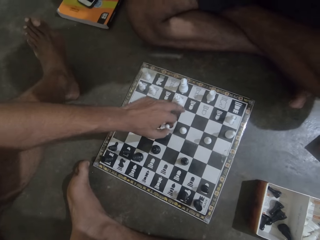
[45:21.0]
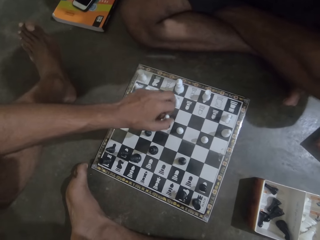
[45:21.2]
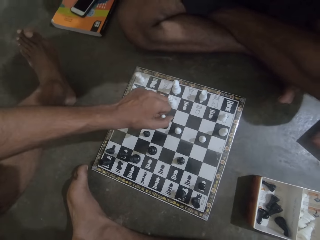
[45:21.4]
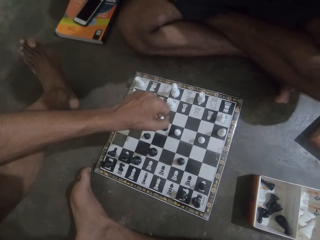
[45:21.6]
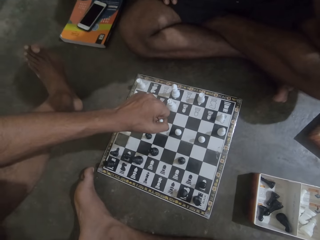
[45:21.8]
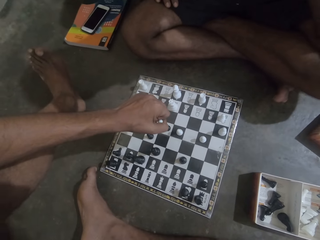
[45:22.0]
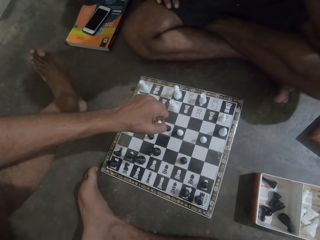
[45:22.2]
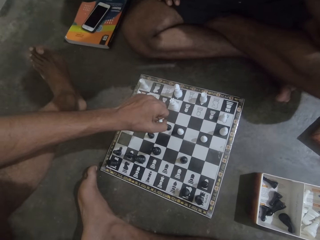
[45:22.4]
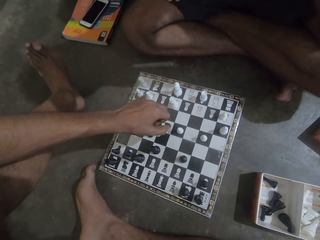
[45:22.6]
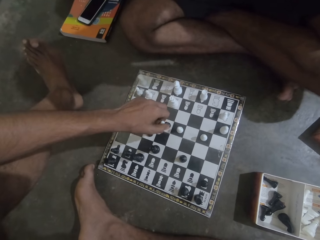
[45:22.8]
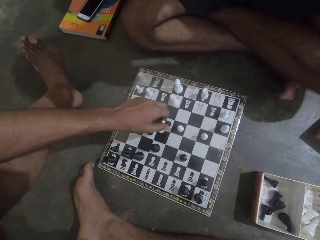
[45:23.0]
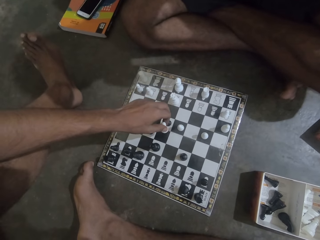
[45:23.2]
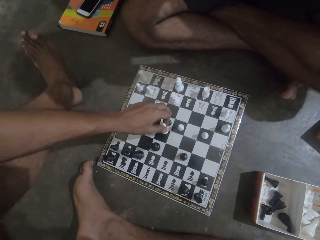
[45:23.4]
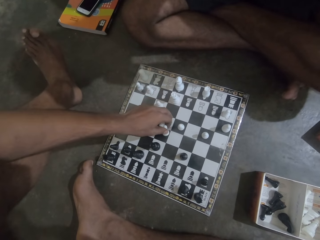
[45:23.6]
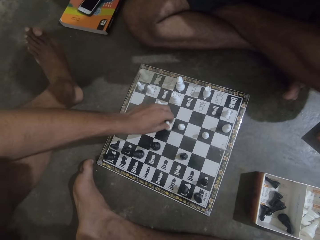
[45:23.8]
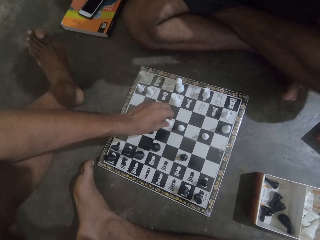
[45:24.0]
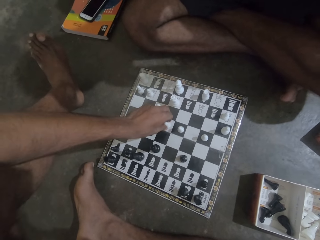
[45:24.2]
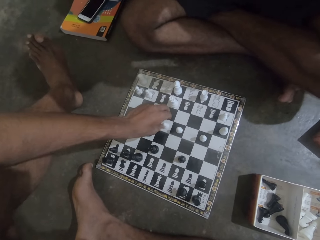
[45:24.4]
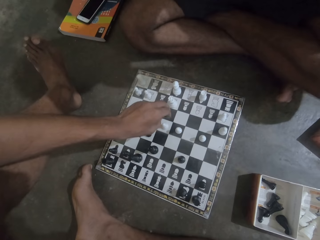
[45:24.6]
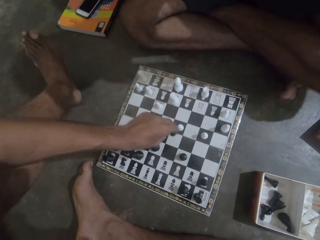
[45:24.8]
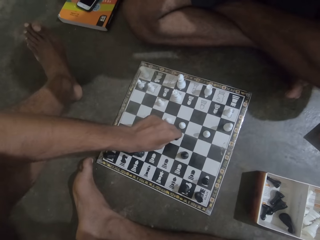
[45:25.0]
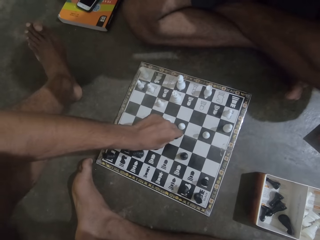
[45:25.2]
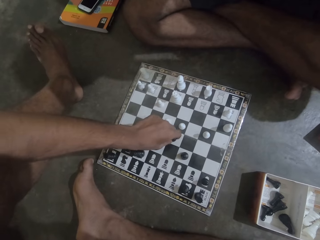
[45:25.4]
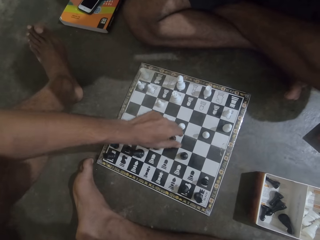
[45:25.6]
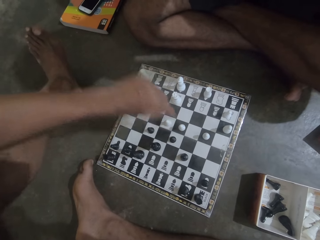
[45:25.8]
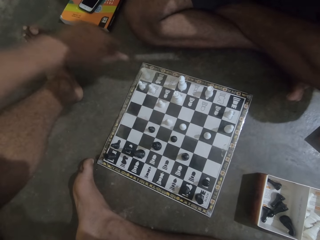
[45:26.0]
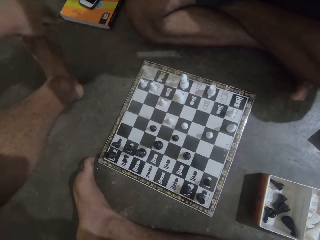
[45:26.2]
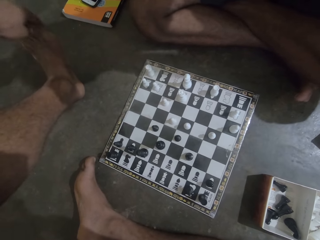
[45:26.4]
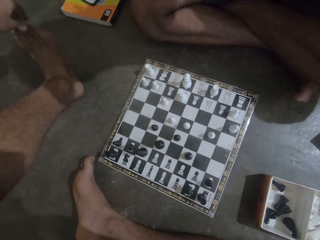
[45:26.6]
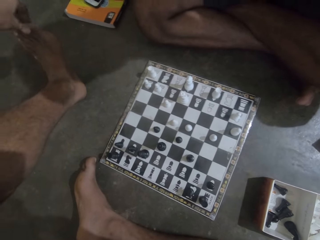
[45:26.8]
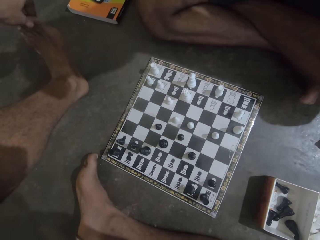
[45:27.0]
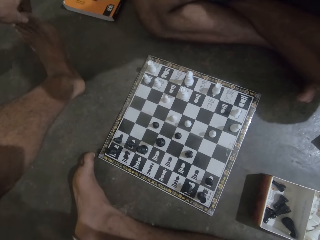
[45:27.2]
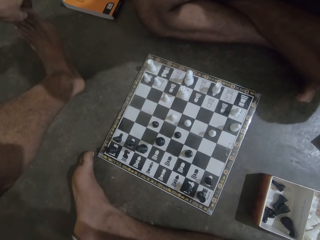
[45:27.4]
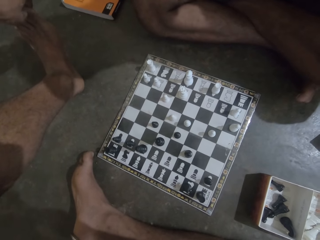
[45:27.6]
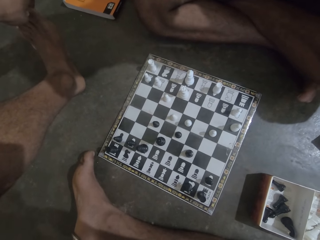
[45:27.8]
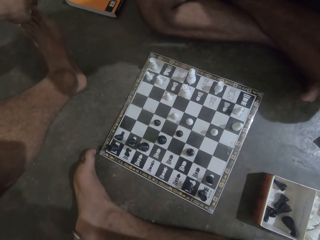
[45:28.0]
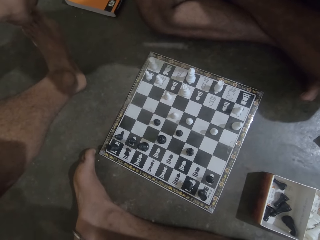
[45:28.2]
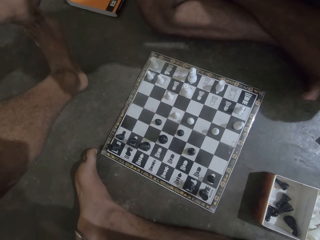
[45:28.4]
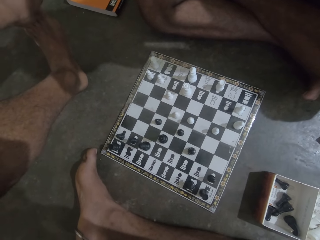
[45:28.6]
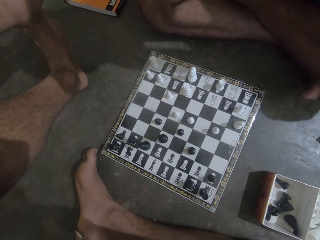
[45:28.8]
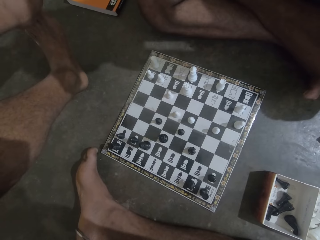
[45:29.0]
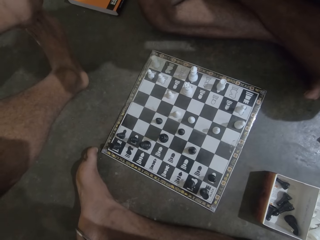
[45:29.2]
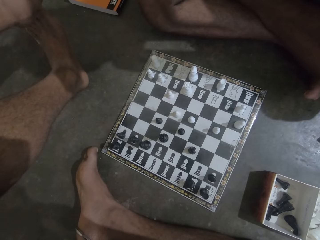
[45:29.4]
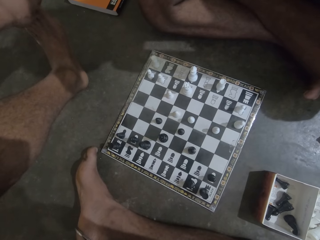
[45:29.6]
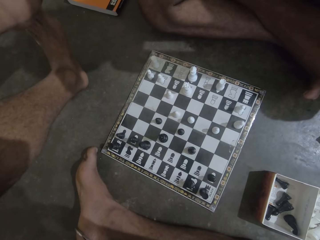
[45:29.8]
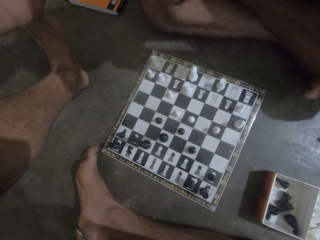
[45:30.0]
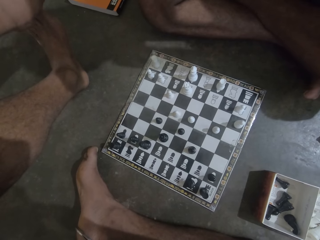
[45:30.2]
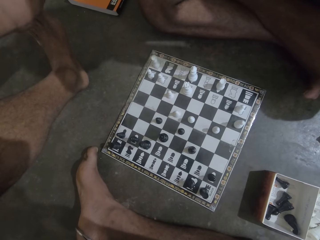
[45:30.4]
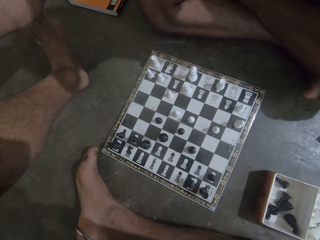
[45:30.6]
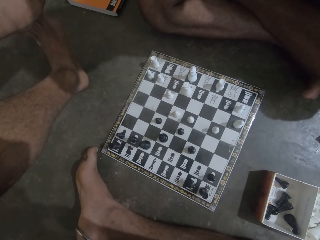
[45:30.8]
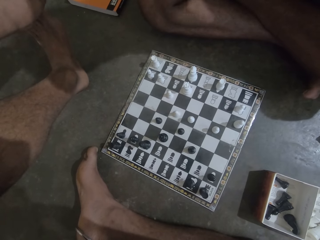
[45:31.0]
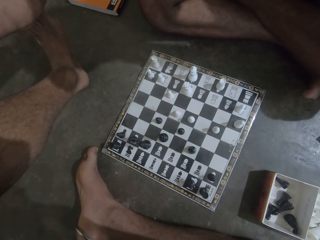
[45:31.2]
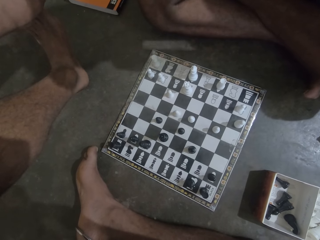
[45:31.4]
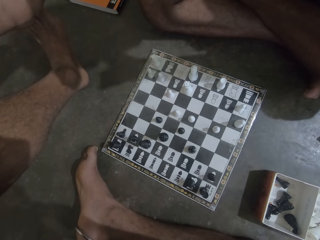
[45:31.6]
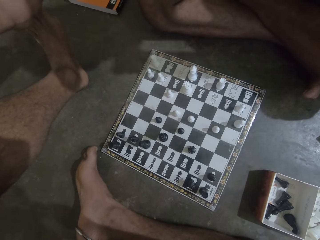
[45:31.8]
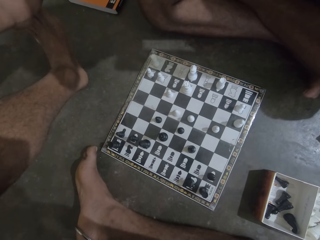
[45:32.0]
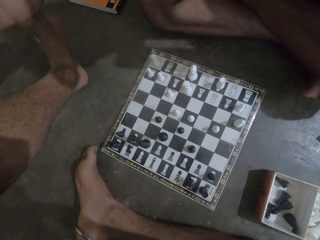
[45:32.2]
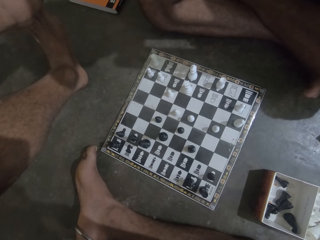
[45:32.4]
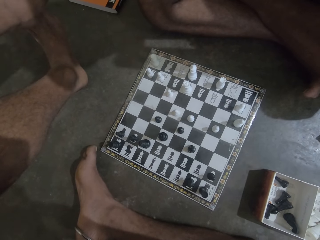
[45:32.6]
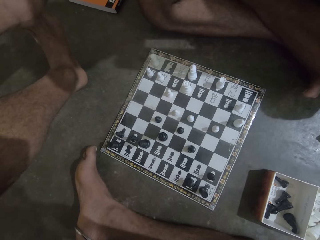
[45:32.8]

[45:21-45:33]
The camera wearer drops the chess piece on the chess board. He touches his left foot.

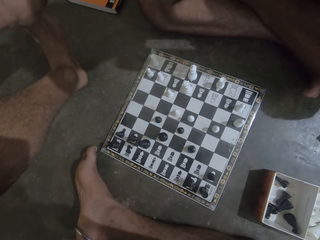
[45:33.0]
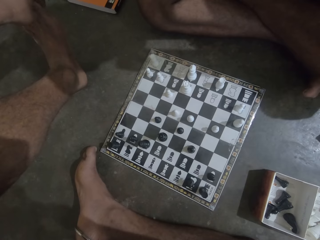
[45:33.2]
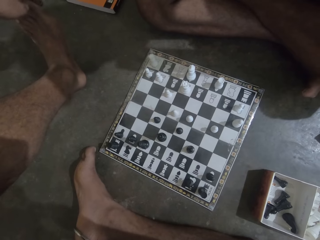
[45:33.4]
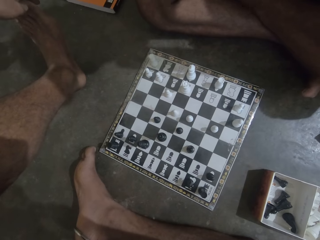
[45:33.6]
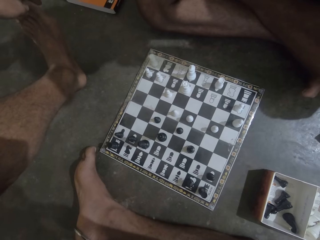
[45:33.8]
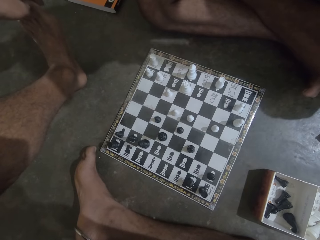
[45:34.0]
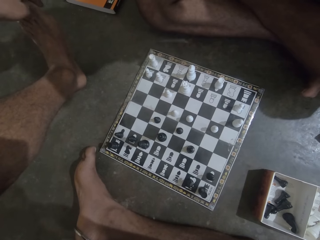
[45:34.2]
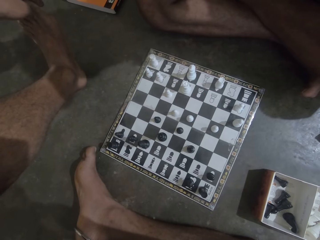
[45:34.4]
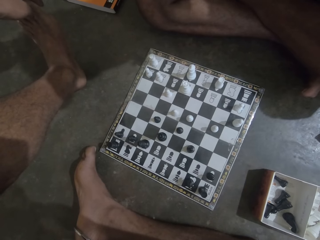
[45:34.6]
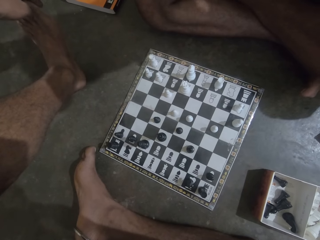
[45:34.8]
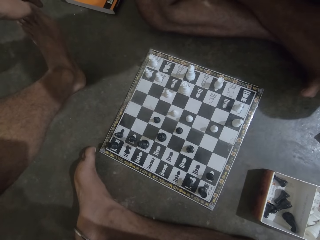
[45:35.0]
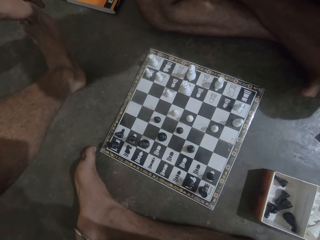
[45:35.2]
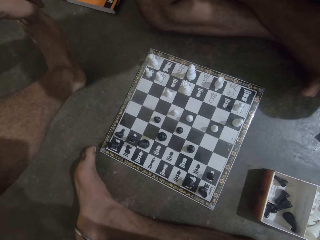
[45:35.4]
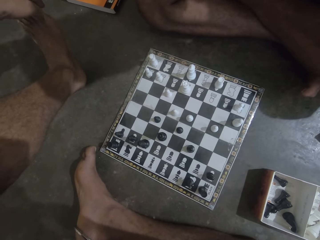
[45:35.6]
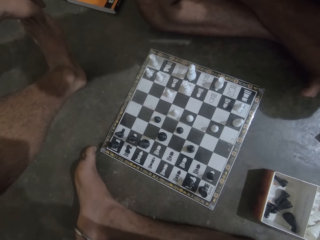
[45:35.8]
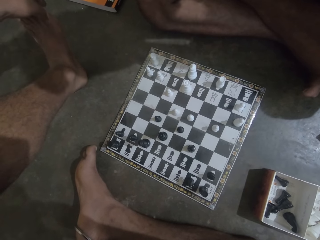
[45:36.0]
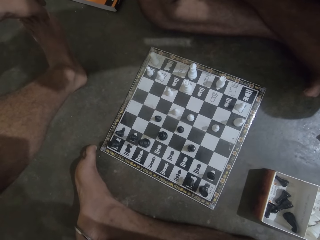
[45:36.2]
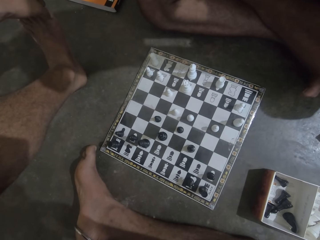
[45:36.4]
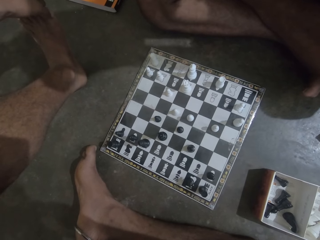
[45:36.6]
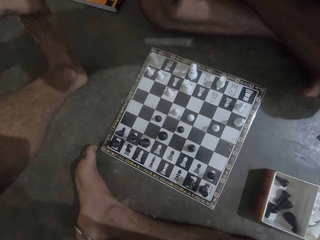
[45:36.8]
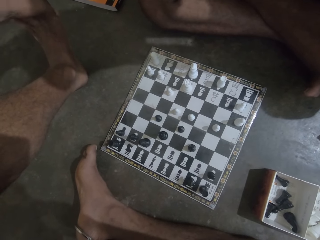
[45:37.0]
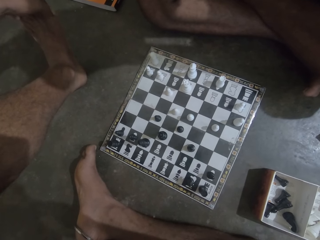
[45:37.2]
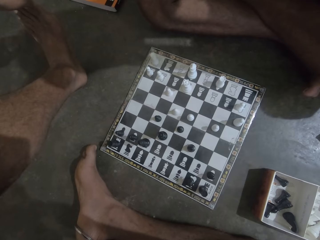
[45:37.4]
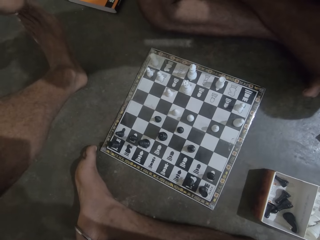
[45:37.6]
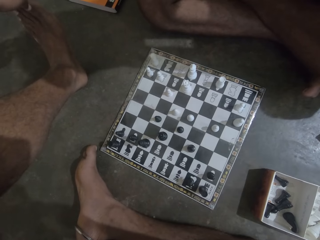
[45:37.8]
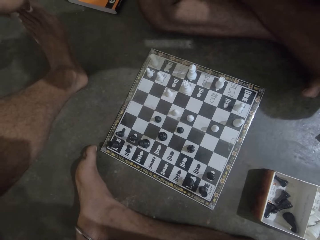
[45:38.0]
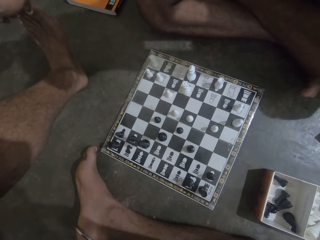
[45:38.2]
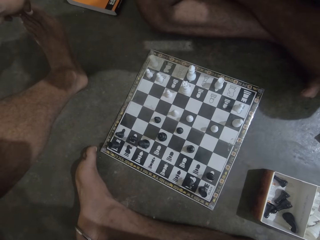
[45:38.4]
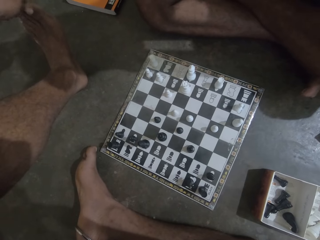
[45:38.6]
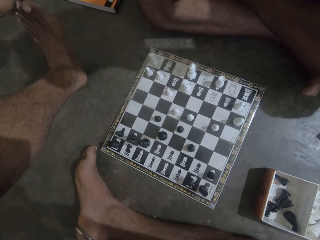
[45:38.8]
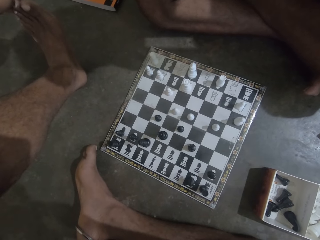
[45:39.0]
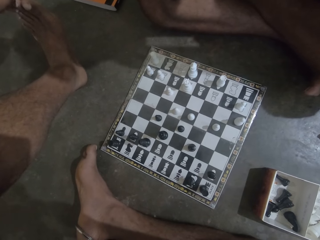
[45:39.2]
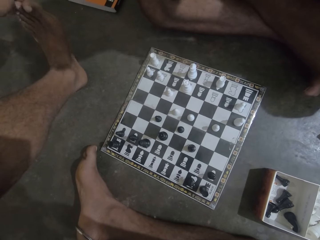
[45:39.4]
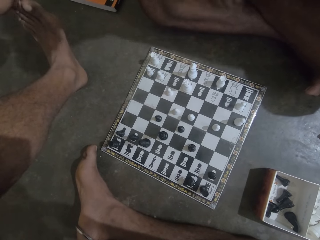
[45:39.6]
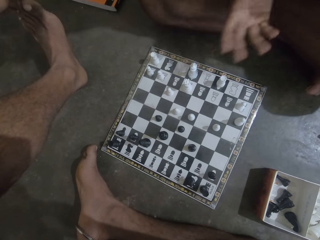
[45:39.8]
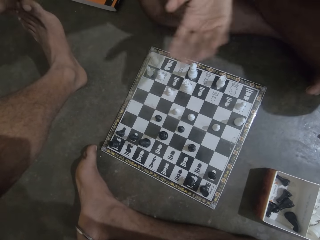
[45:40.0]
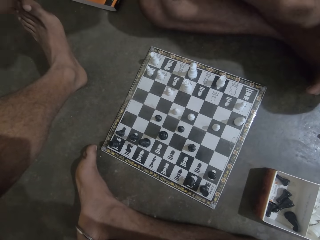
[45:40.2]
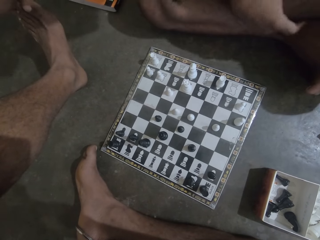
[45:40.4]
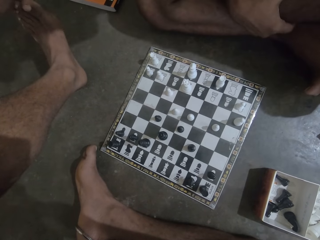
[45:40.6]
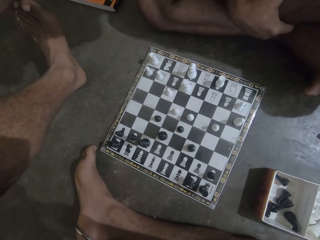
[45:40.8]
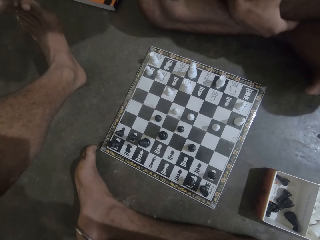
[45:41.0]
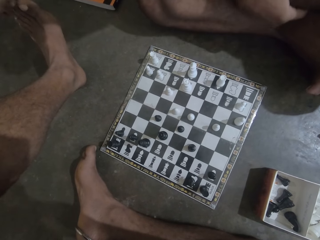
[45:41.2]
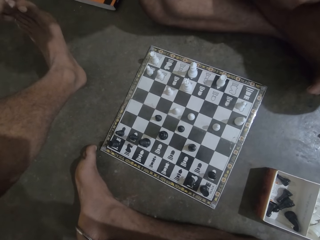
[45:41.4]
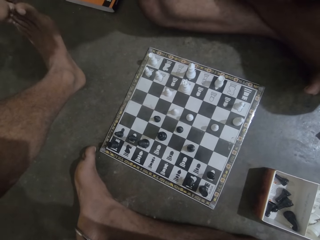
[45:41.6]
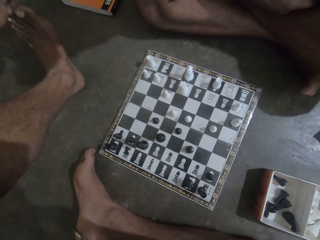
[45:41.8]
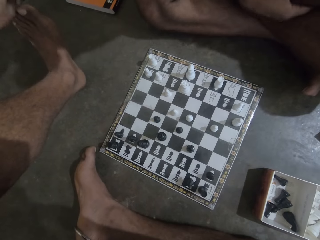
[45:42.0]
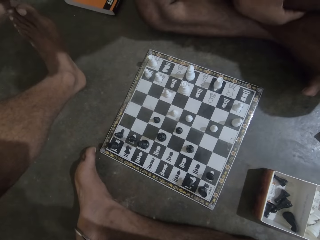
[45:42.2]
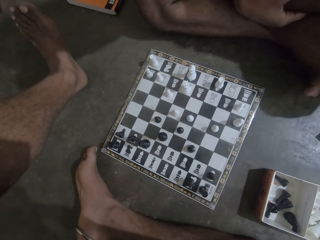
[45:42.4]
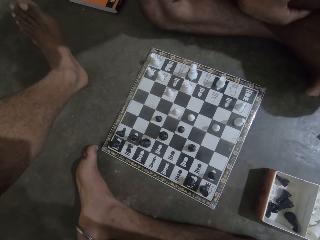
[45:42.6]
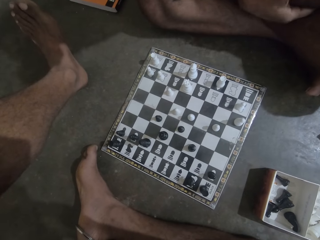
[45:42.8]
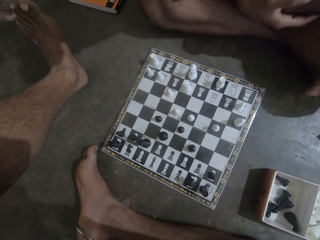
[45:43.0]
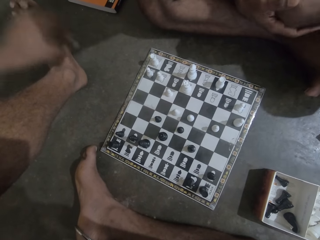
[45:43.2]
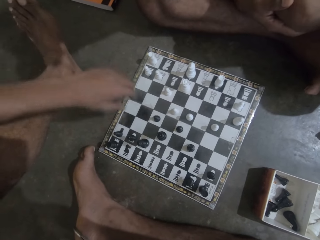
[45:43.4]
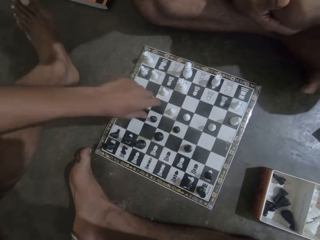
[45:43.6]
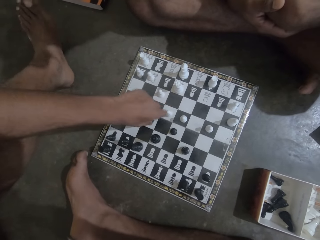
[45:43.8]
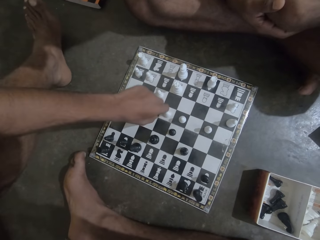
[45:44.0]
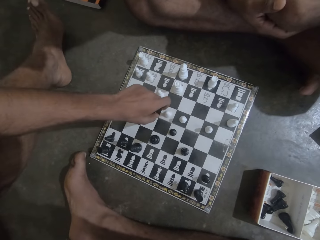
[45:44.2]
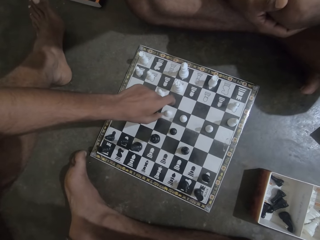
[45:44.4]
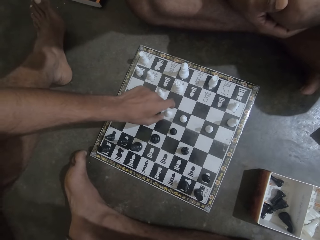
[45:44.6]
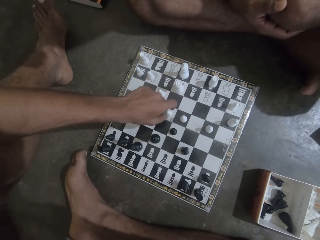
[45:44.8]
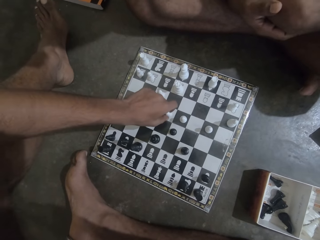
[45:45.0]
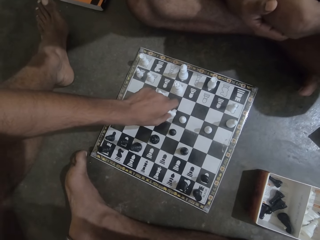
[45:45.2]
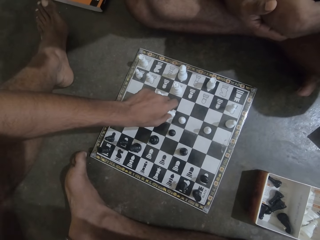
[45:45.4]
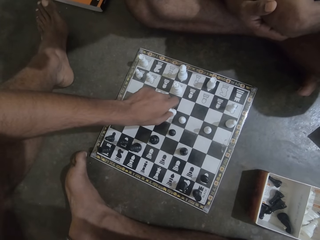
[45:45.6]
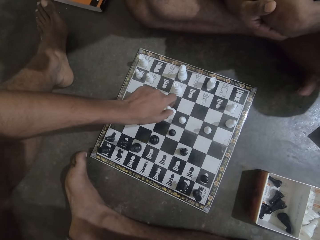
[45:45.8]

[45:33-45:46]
A man moves his hand over the chess piece. The man points towards the chess board and stops moving the hand. The camera wearer holds a chess piece. He moves the chess piece on the chess board. He picks up the chess piece on the chess board with his left hand.
